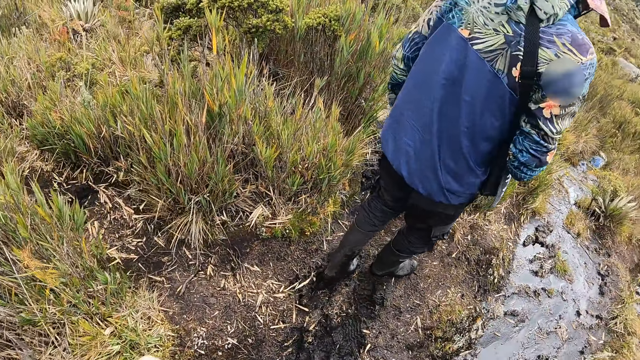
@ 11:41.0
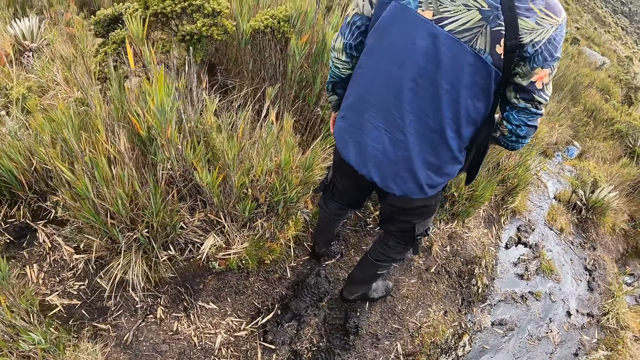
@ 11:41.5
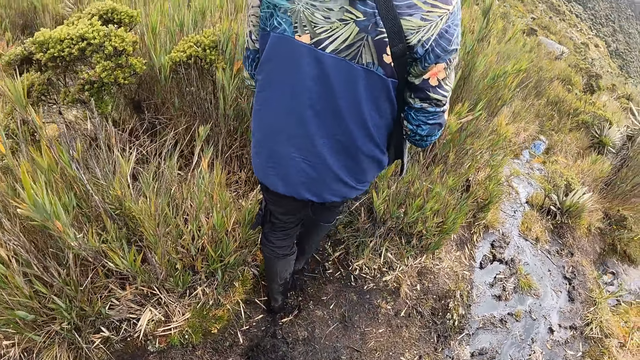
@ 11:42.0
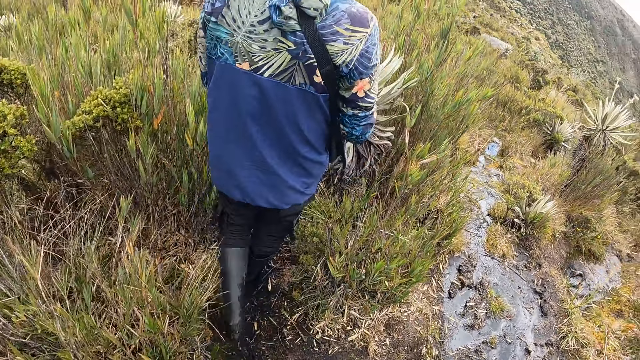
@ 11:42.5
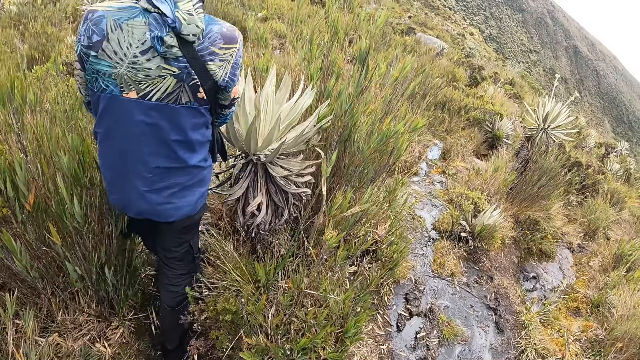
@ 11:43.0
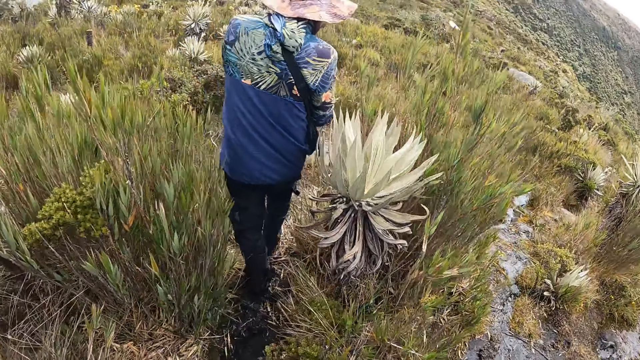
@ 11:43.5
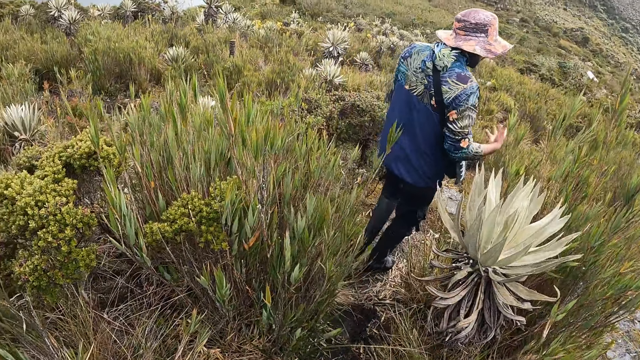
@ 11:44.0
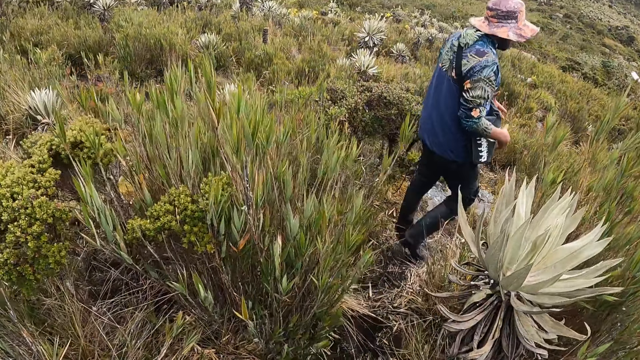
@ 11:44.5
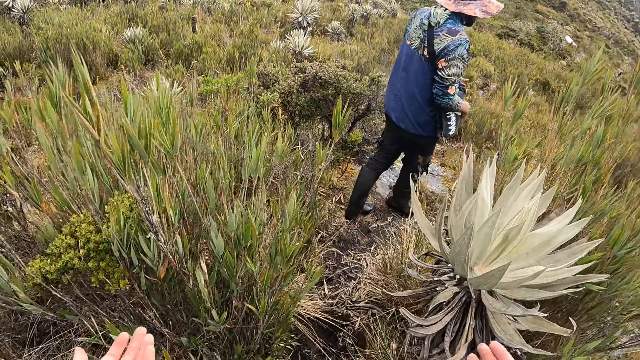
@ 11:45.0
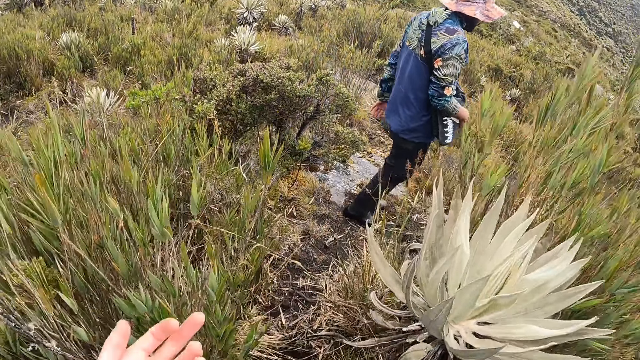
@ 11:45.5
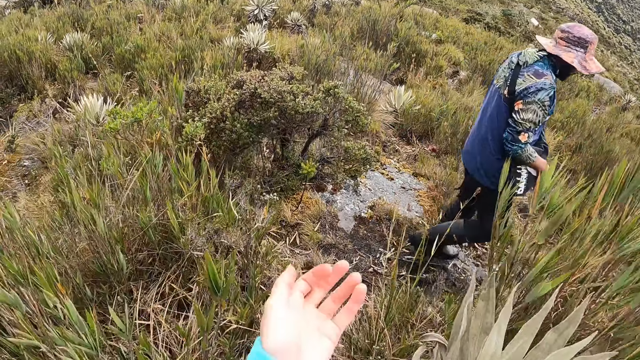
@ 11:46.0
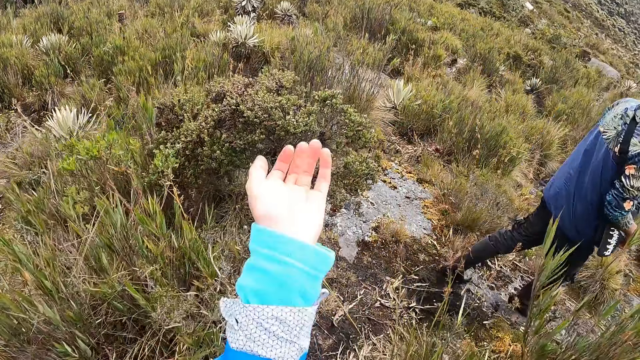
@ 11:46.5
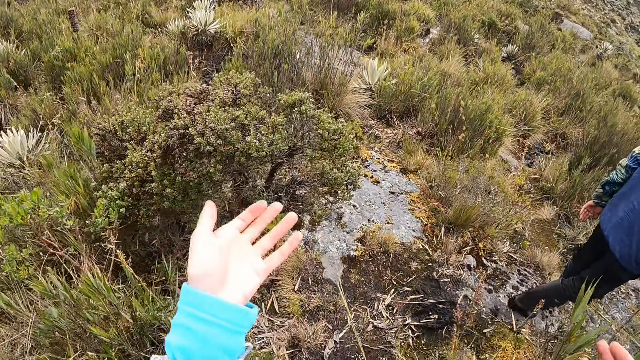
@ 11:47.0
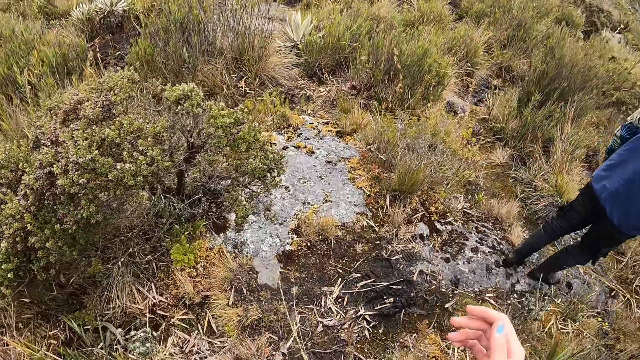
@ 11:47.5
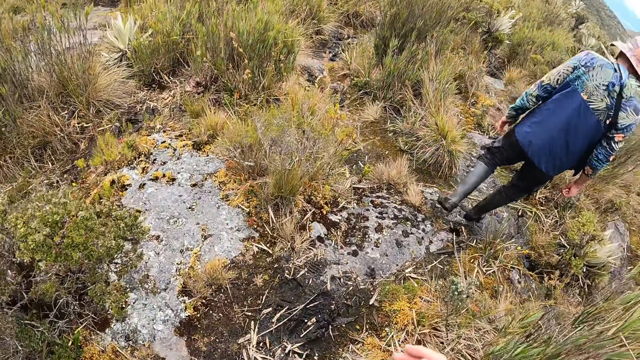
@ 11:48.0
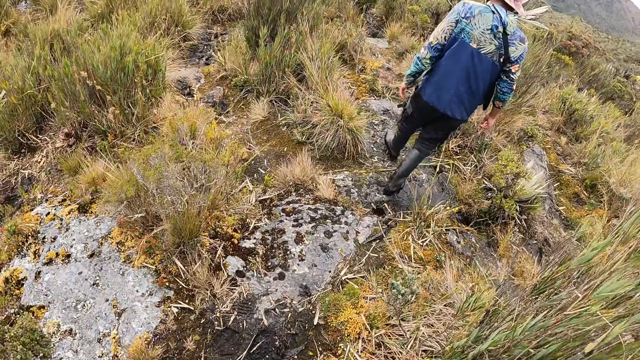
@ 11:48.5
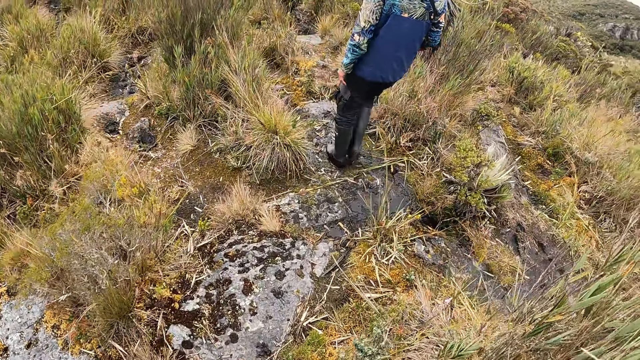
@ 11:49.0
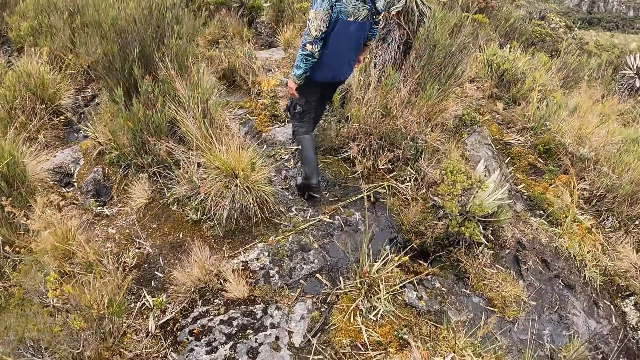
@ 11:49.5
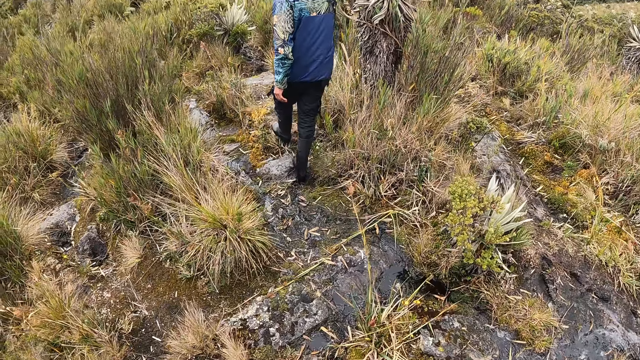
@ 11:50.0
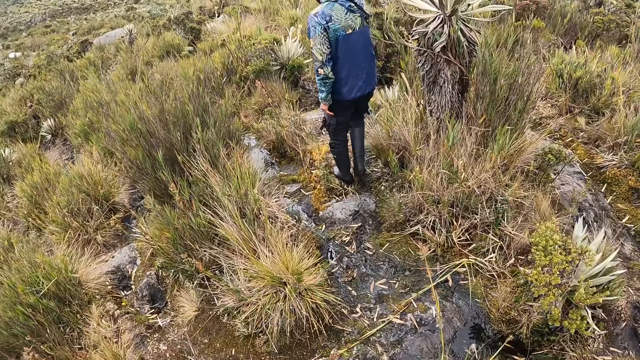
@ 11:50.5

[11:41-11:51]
The camera wearer walks around. They look at a person. They look at the left hand. They shake the left hand.

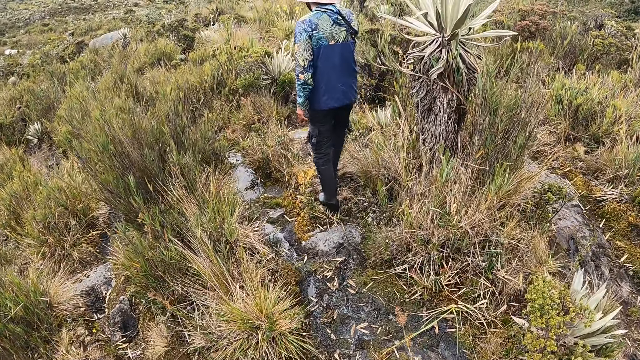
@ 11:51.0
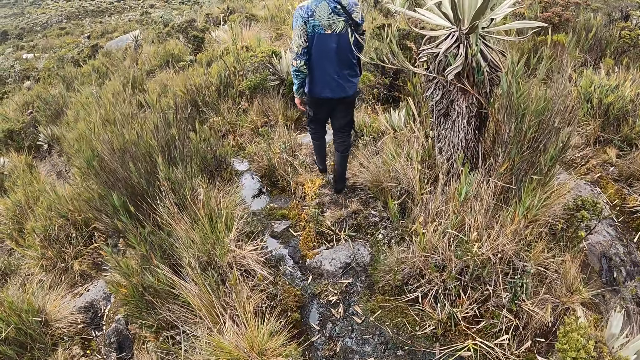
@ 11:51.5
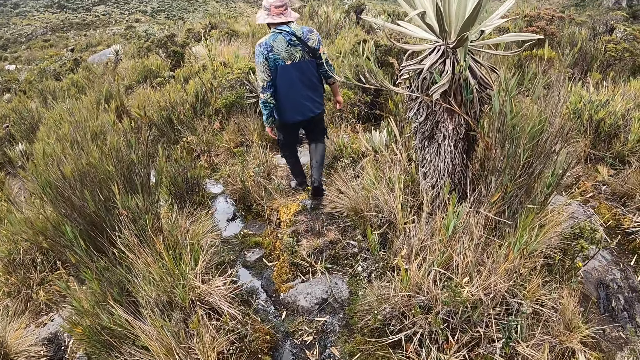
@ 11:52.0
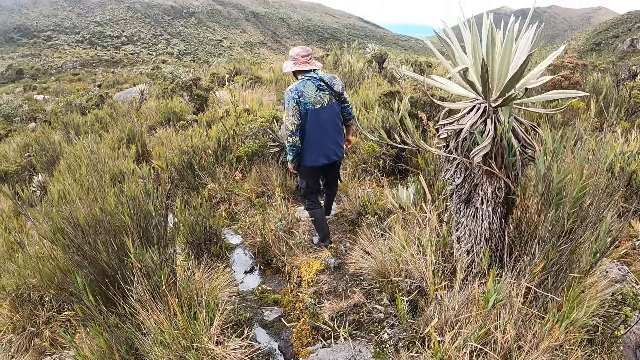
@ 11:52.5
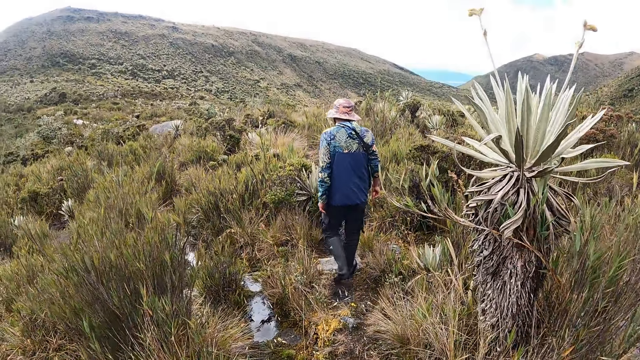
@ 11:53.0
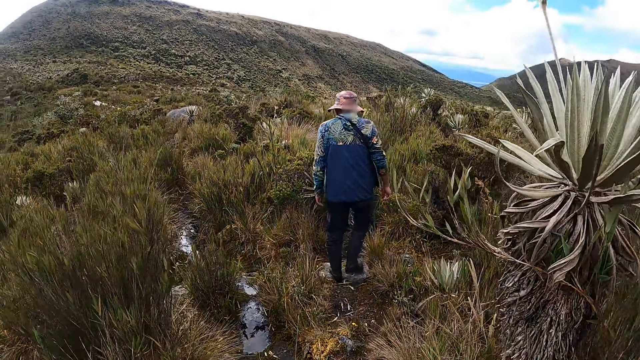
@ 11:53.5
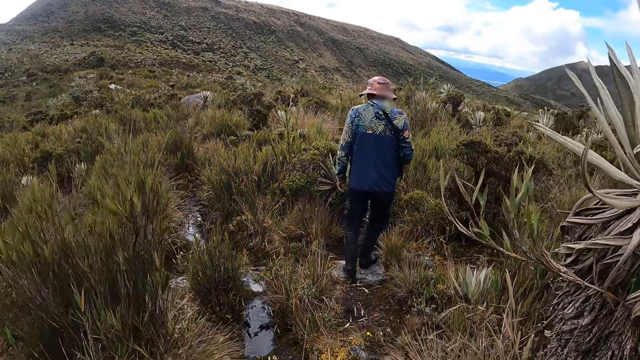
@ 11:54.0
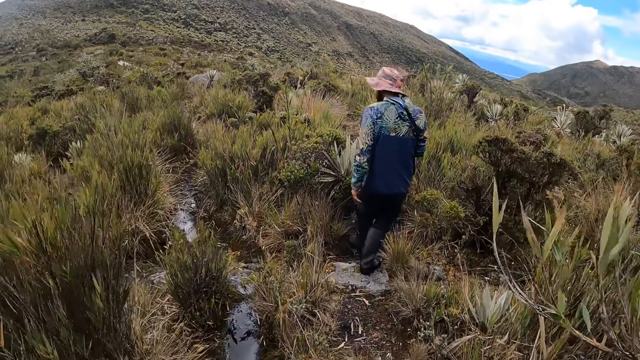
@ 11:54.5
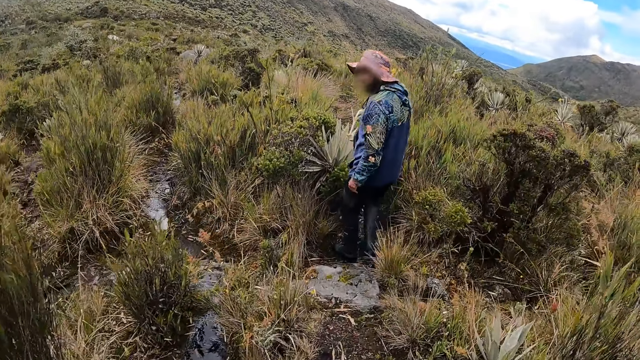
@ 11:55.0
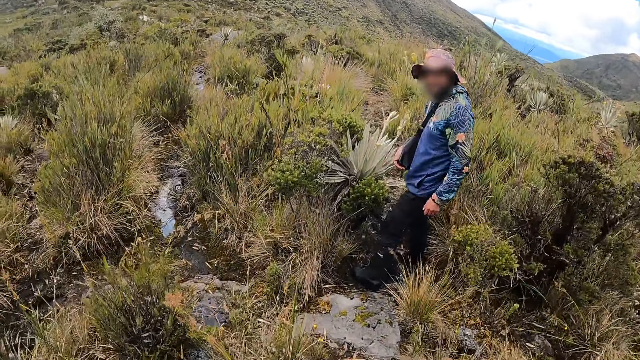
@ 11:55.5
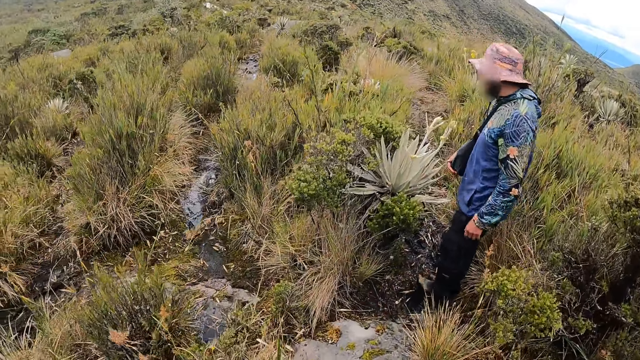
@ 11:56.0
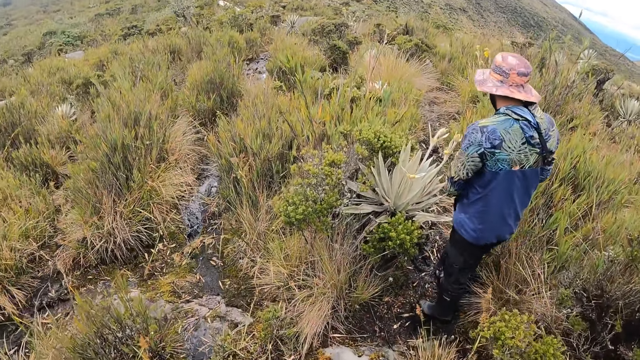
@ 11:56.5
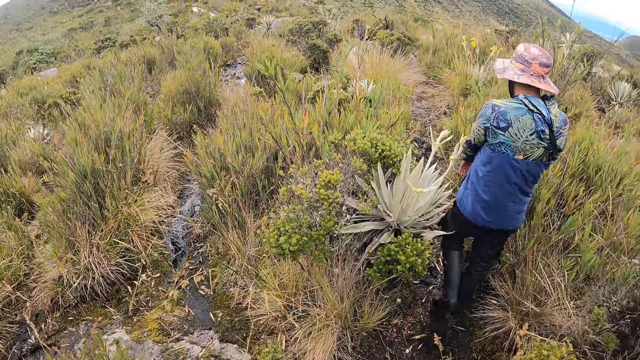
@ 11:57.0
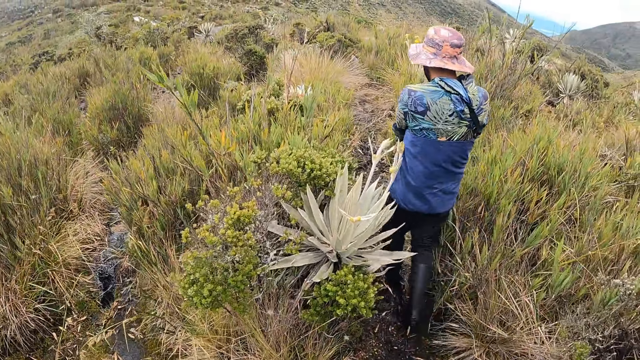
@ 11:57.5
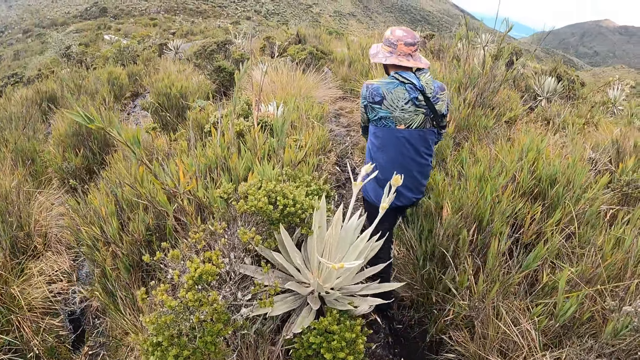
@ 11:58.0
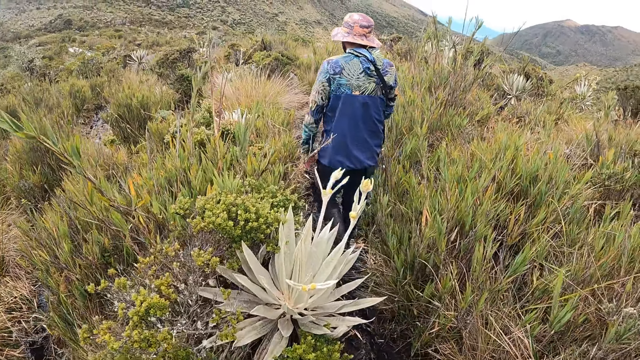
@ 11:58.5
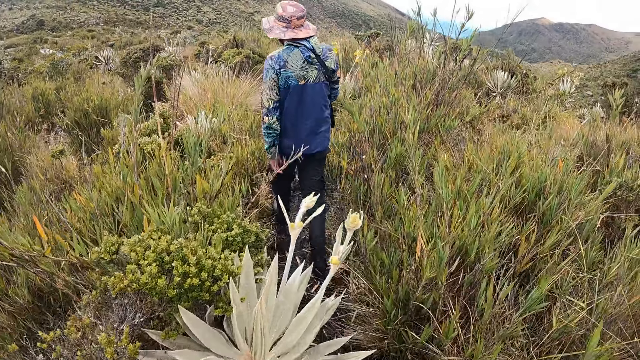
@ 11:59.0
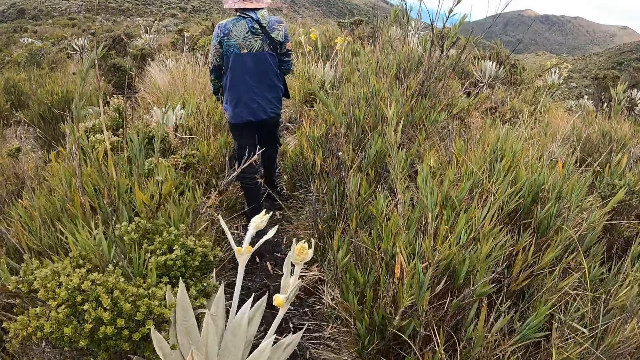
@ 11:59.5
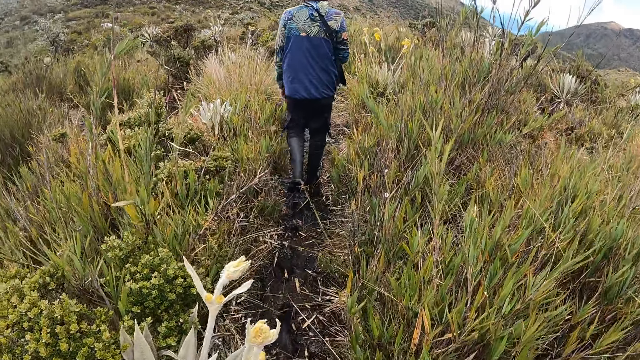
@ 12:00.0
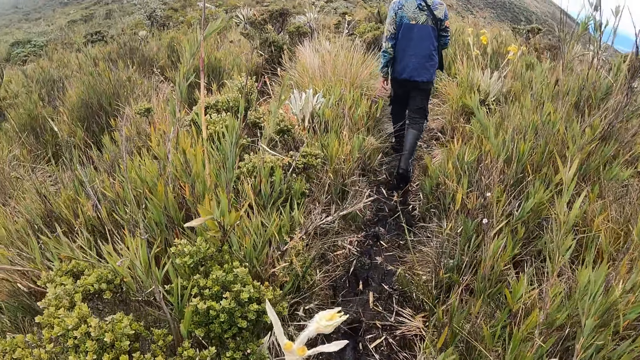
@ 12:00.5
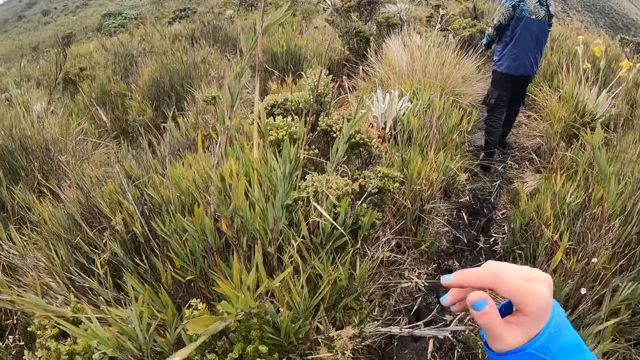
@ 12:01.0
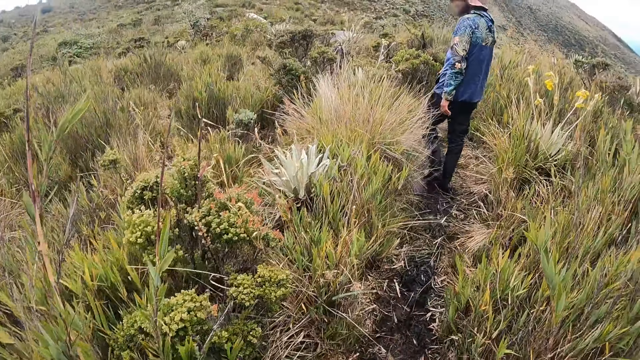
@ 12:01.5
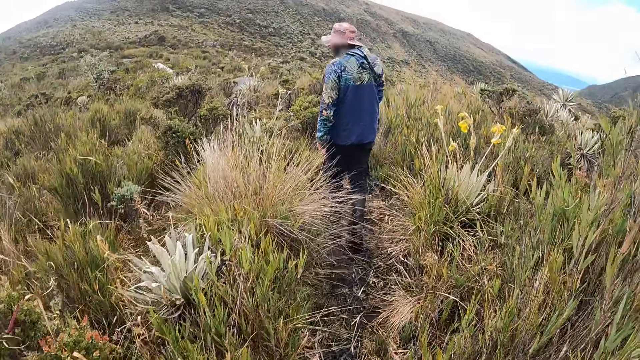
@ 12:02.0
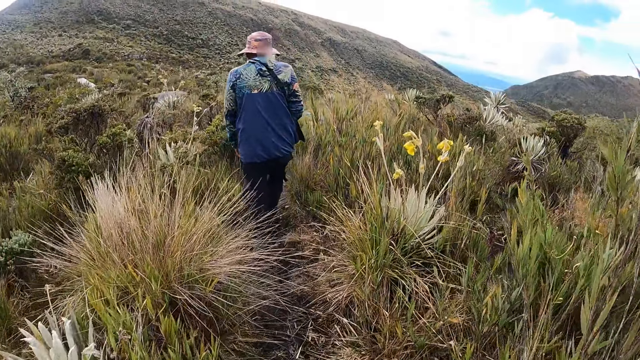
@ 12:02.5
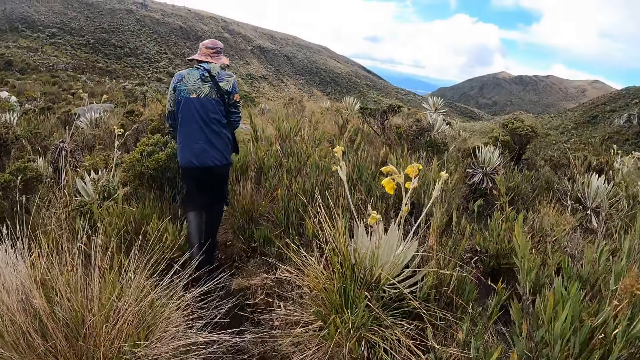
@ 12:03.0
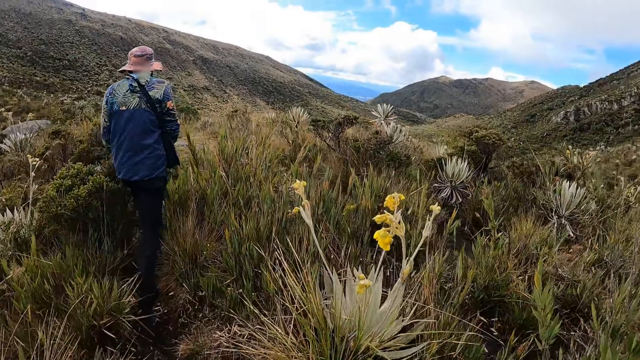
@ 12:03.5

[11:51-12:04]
The camera wearer looks at the water on the ground. They look at a person. They lift the right hand.
